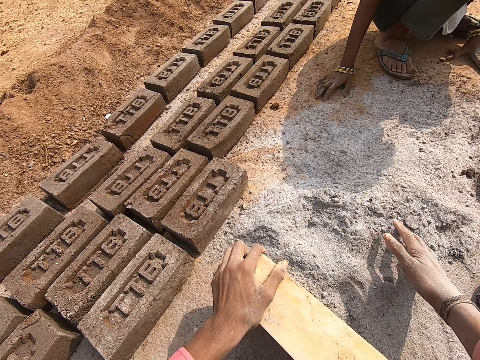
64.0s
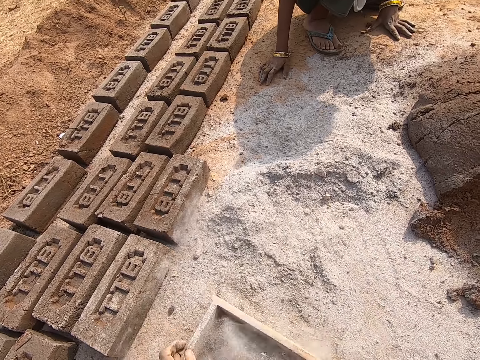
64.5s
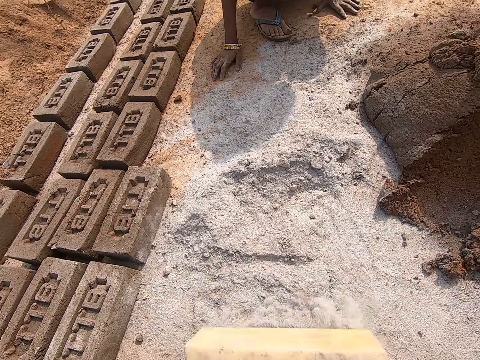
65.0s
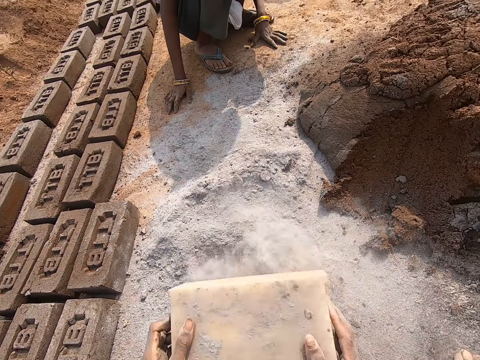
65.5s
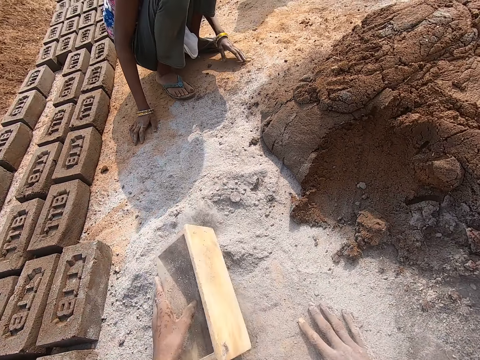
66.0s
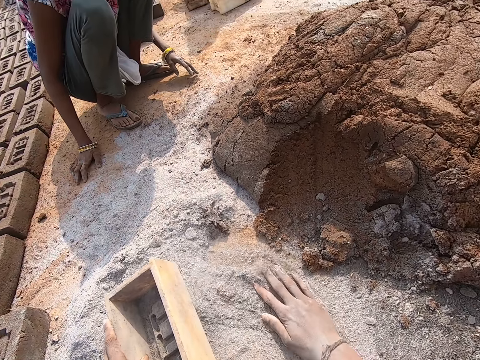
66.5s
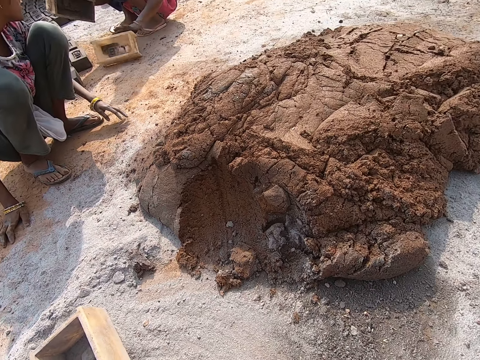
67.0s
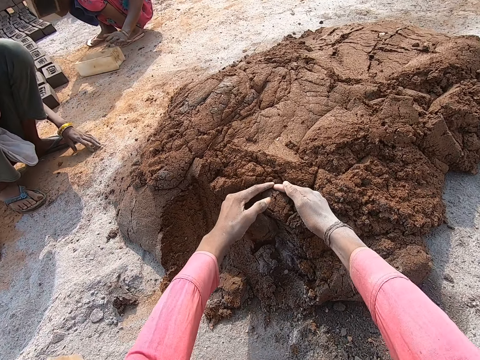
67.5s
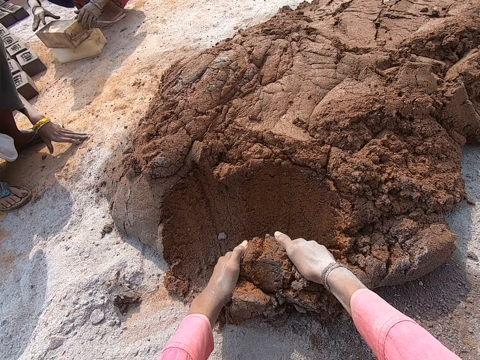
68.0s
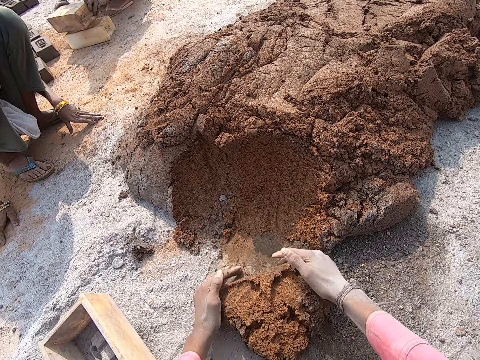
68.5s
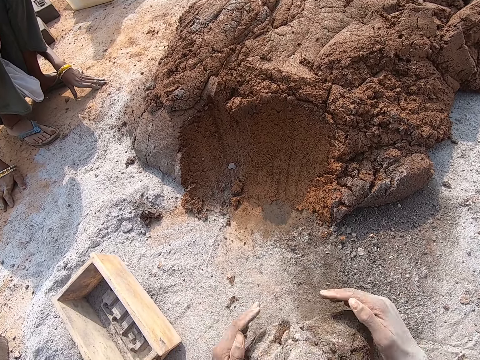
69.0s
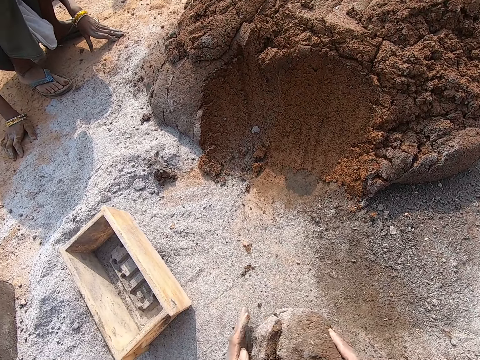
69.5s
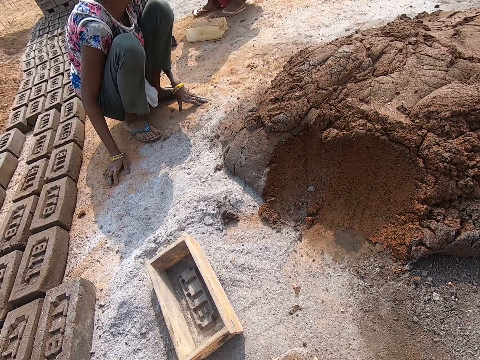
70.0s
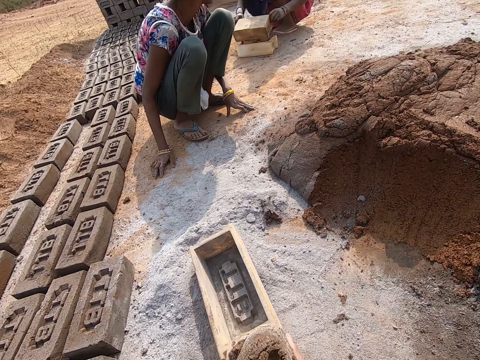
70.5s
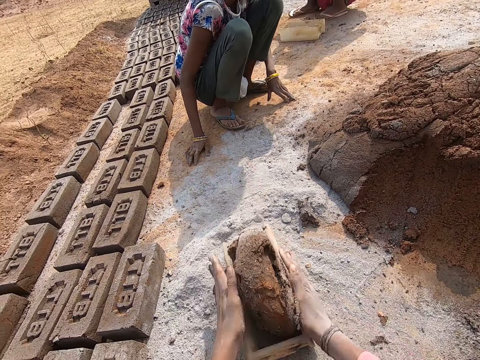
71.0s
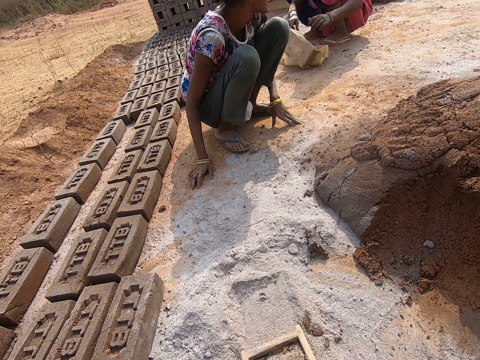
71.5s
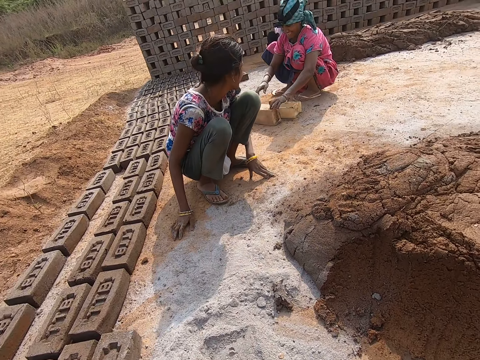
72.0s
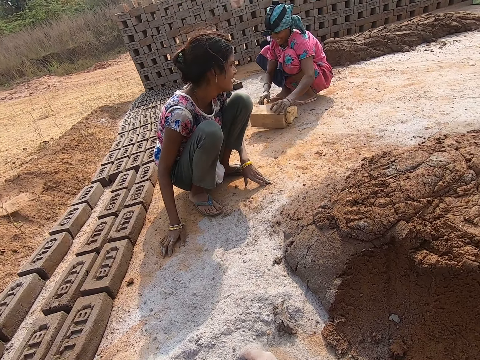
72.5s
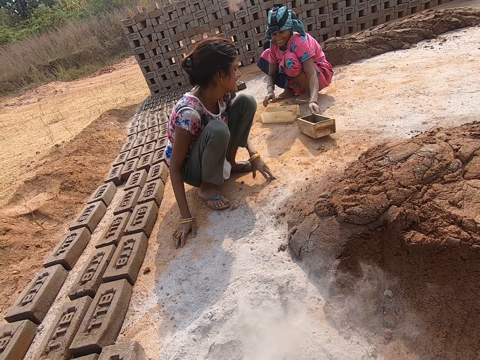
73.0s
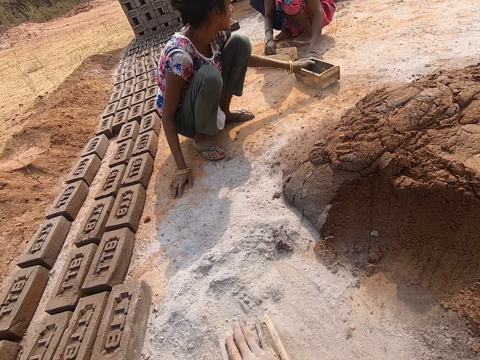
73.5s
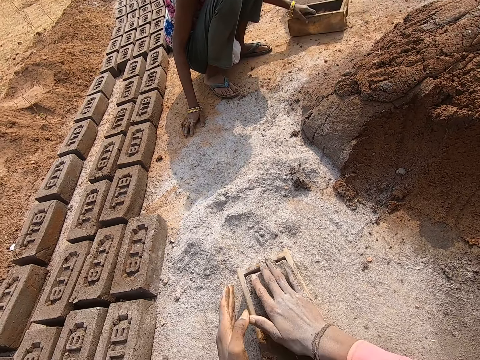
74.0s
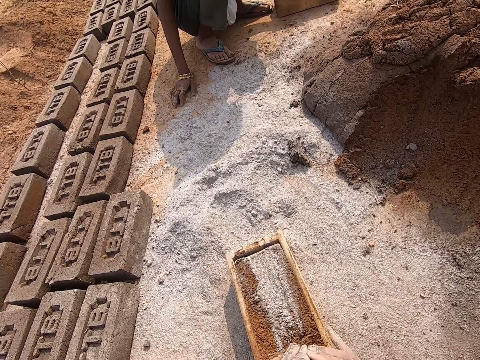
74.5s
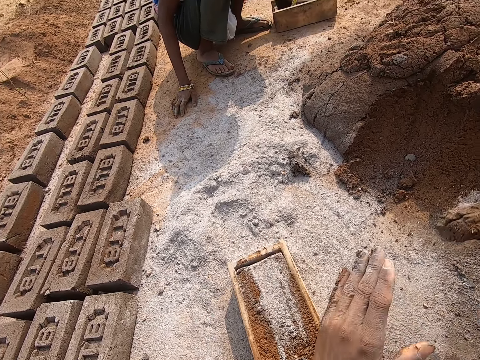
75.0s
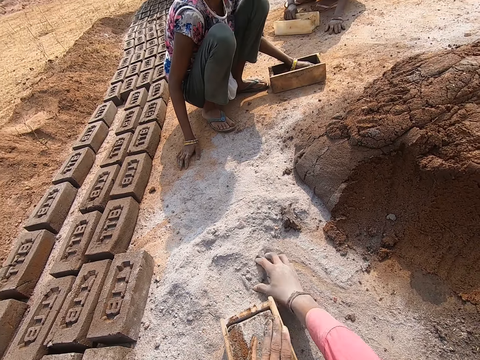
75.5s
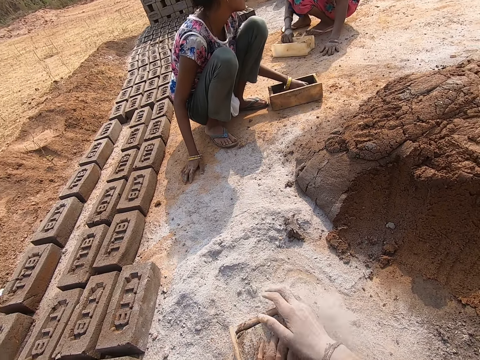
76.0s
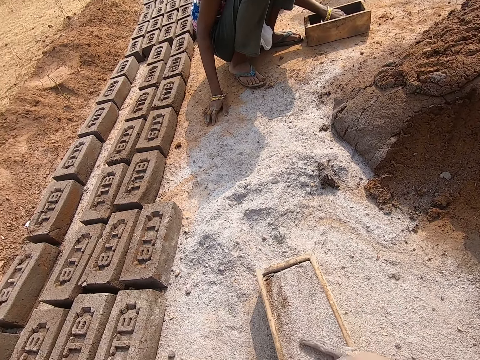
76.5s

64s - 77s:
The camera wearer puts dust particles inside the box. They jolt cement in the brick mould. They pick up mud. They put the mud in the box. They make a brick.

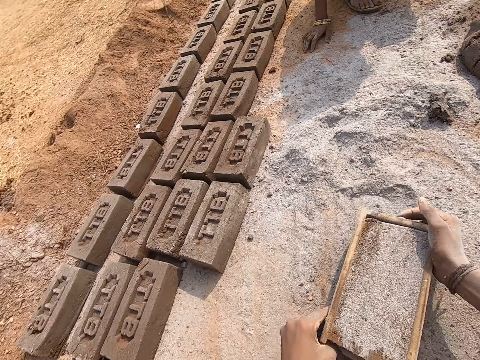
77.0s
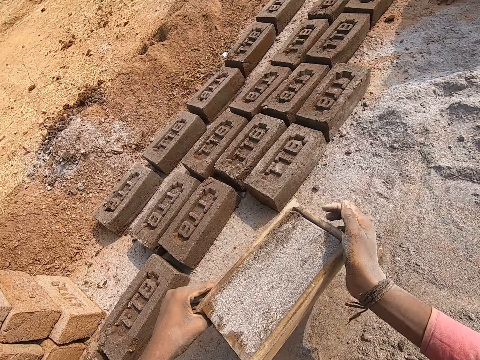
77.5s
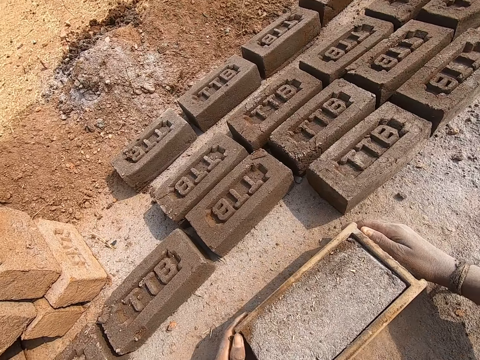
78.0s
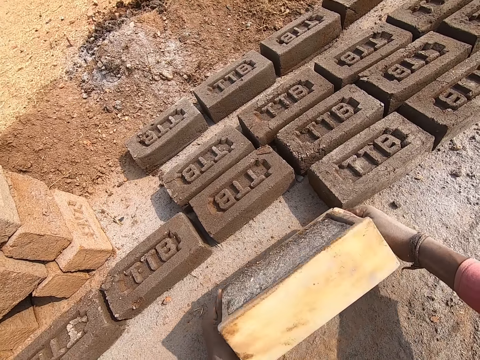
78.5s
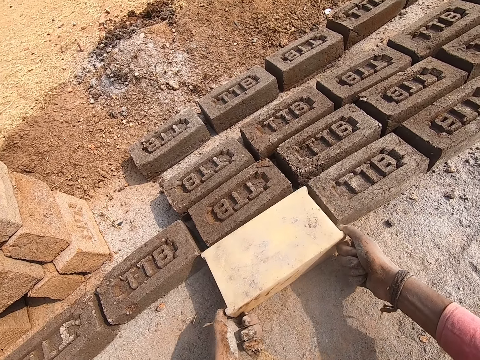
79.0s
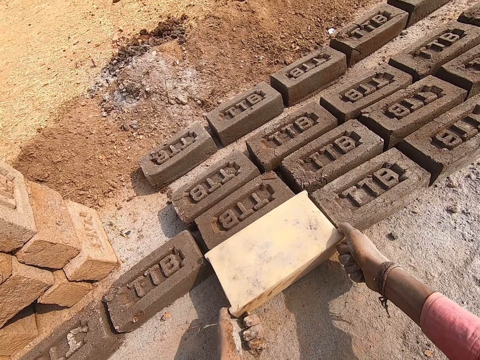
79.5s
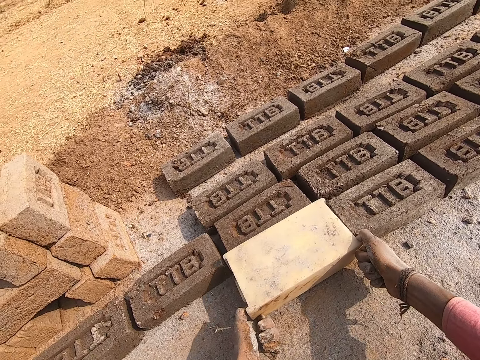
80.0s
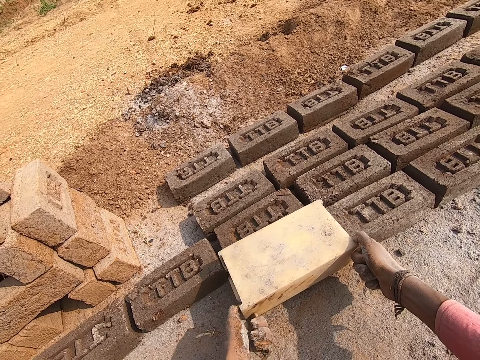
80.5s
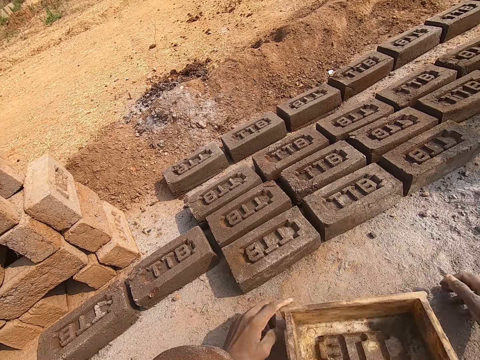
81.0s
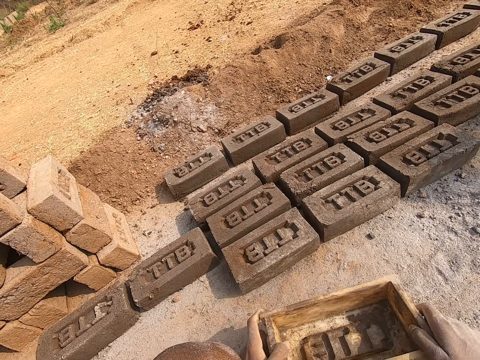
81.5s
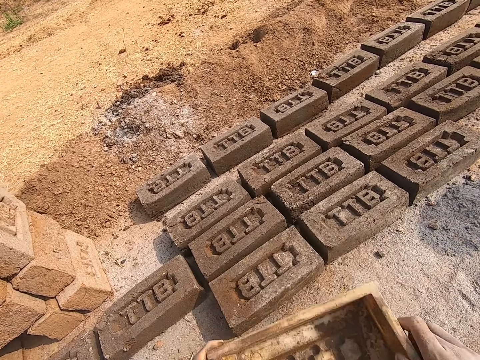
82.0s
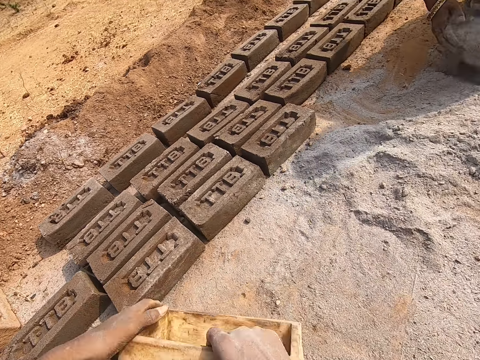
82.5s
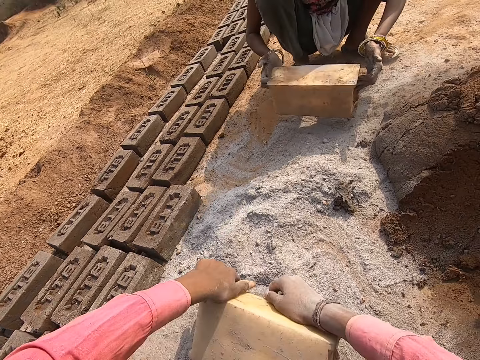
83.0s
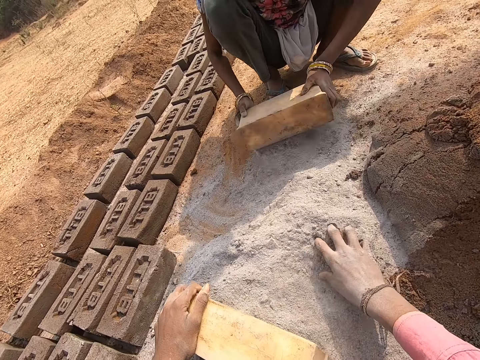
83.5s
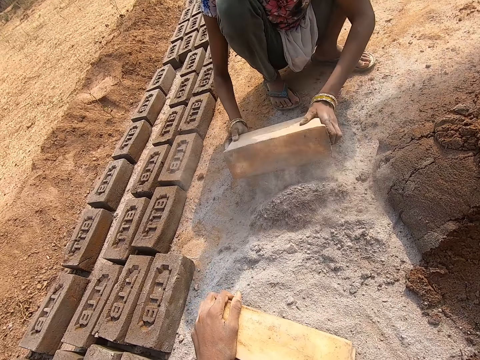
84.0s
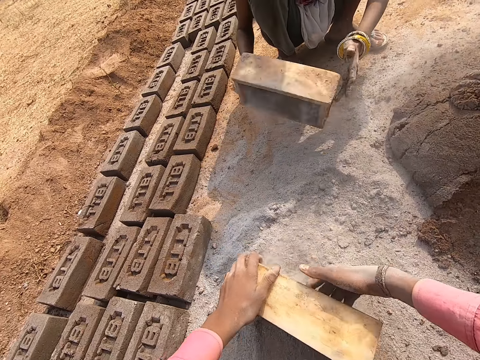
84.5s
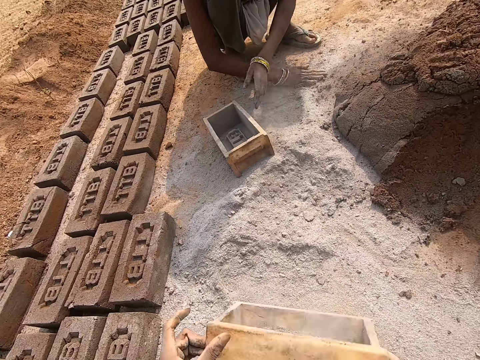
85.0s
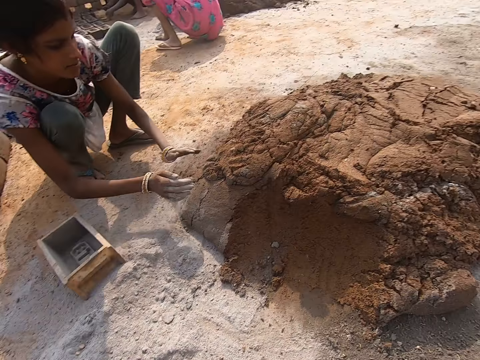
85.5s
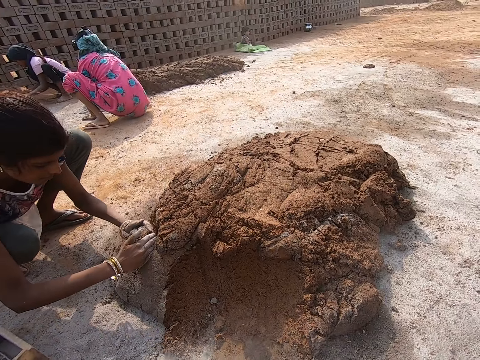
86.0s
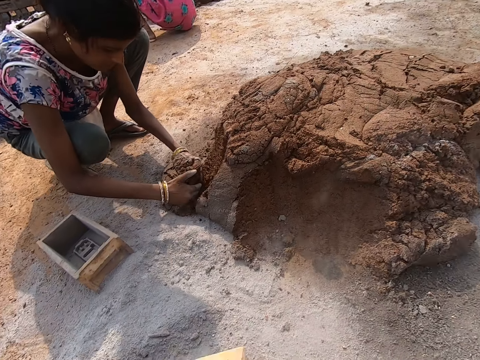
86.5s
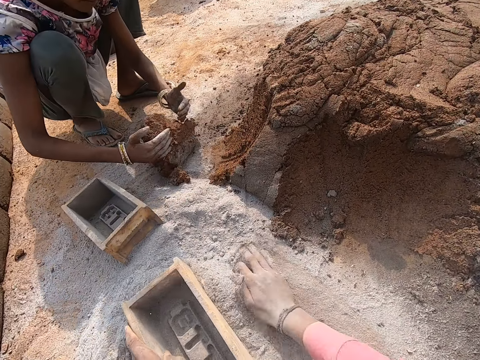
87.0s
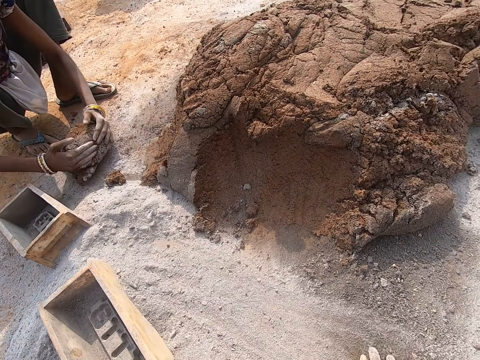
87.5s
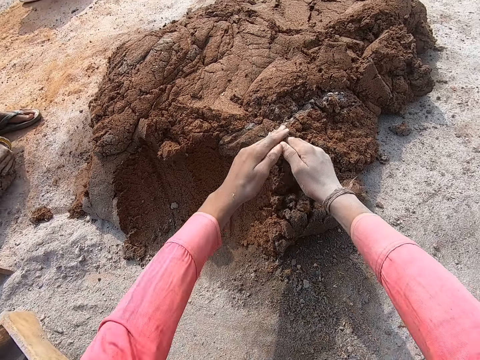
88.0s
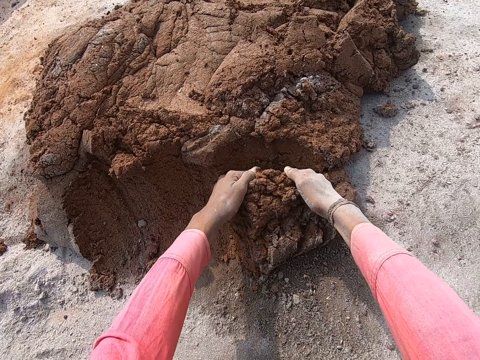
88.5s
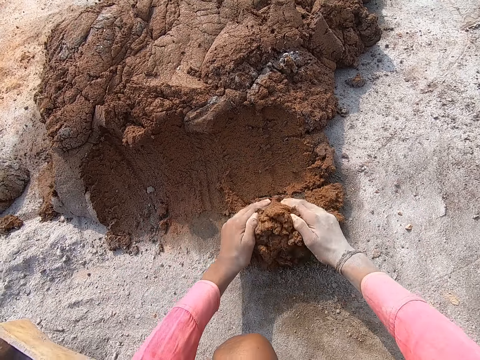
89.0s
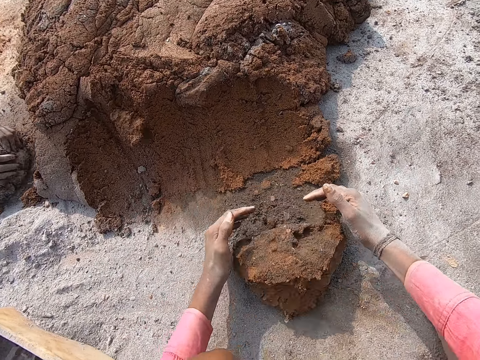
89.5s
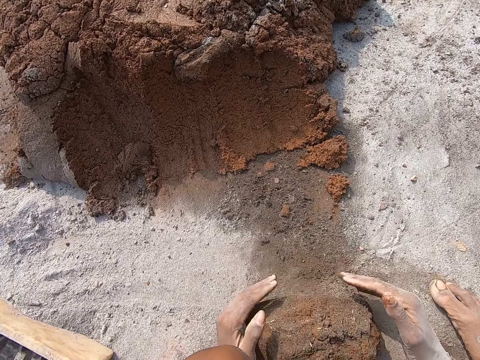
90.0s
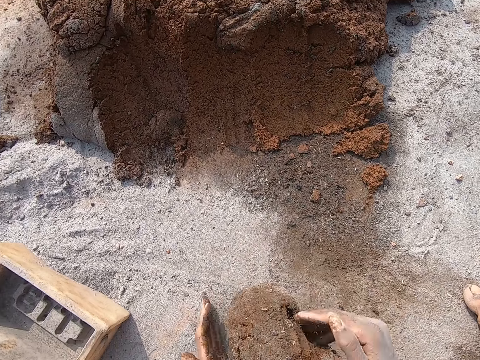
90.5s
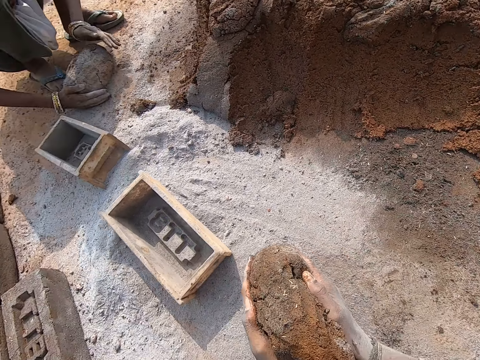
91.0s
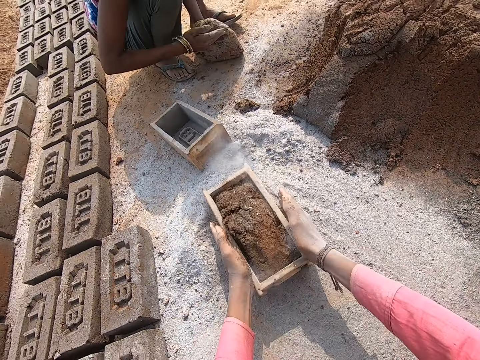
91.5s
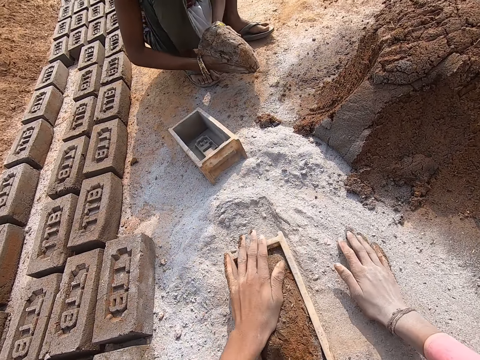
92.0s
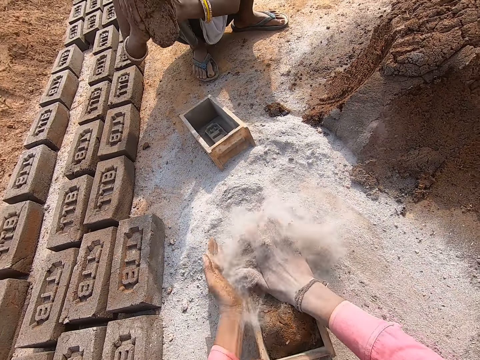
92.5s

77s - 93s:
The camera wearer puts down a brick. They put dust particles in a box. They pick up mud. They deposit the clay on the brick mould.
